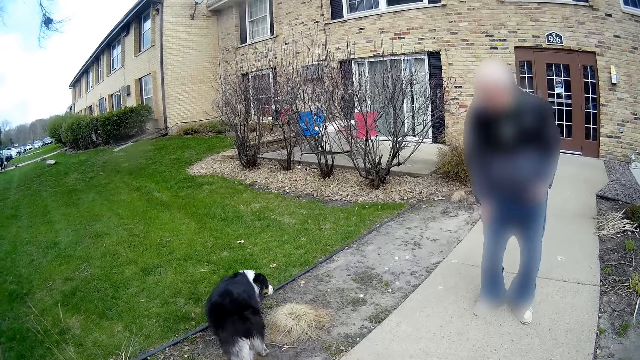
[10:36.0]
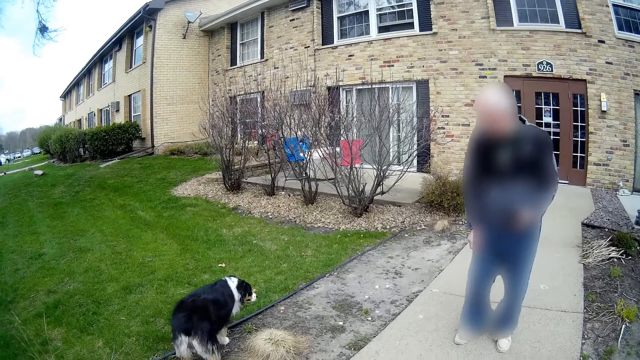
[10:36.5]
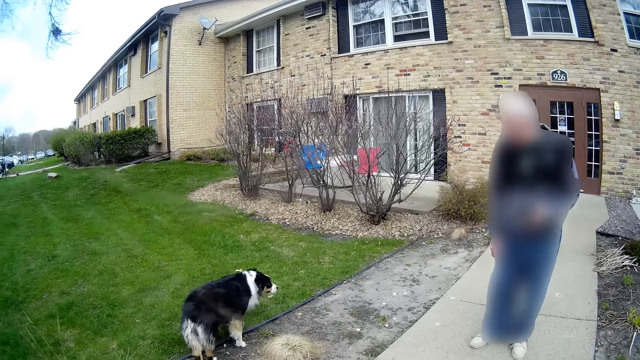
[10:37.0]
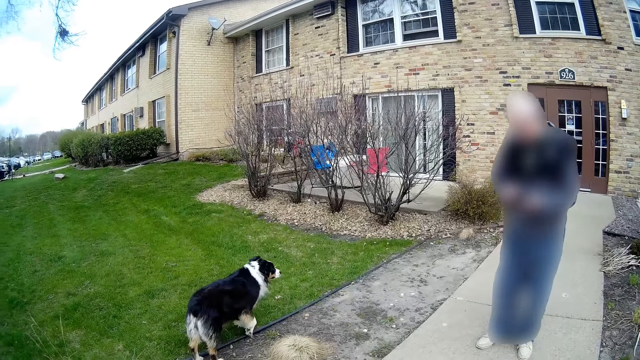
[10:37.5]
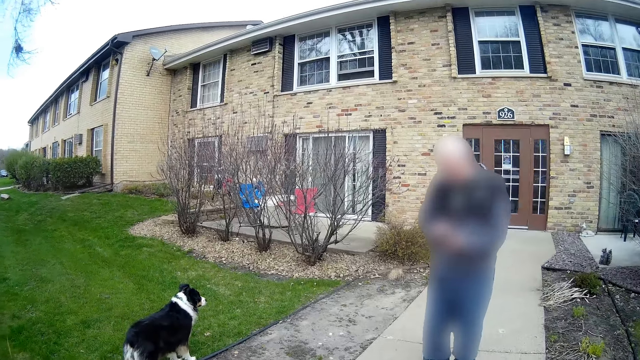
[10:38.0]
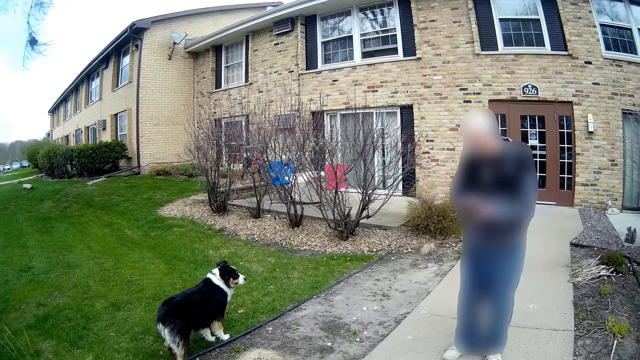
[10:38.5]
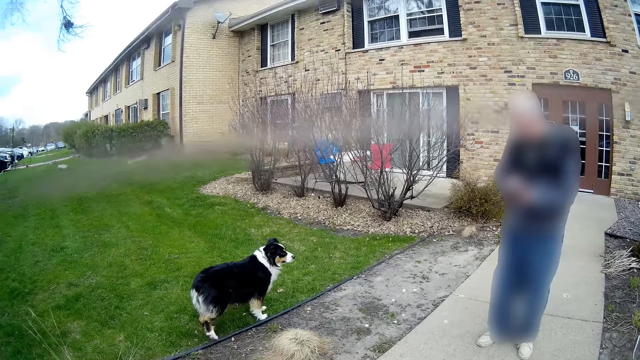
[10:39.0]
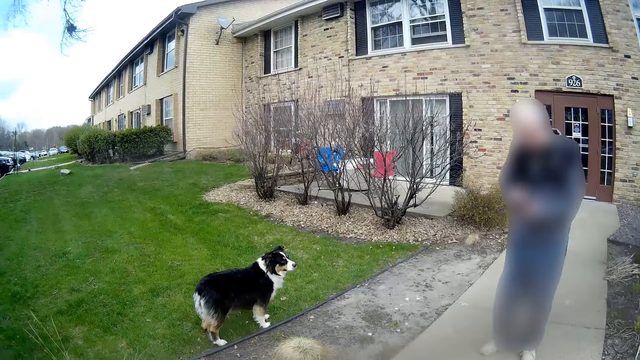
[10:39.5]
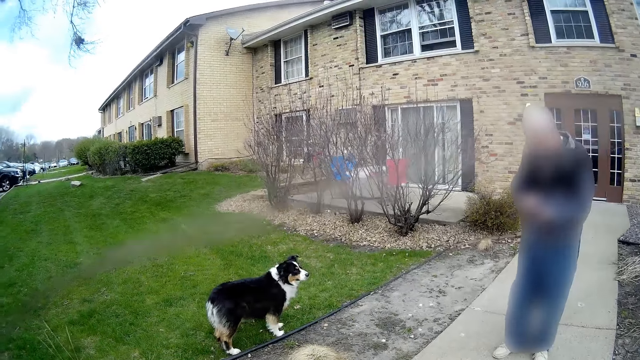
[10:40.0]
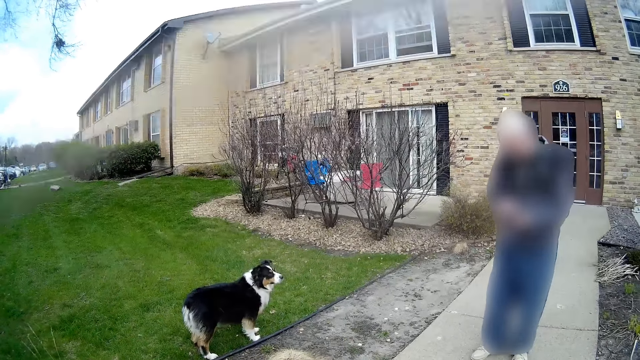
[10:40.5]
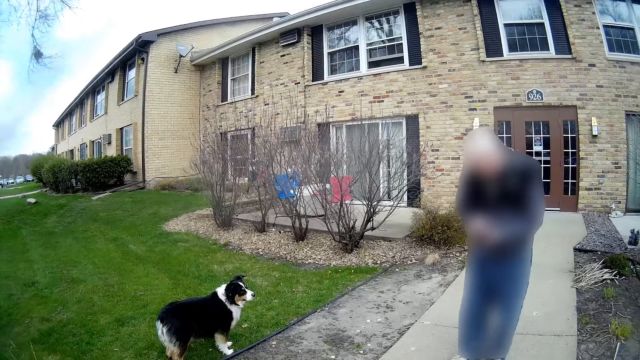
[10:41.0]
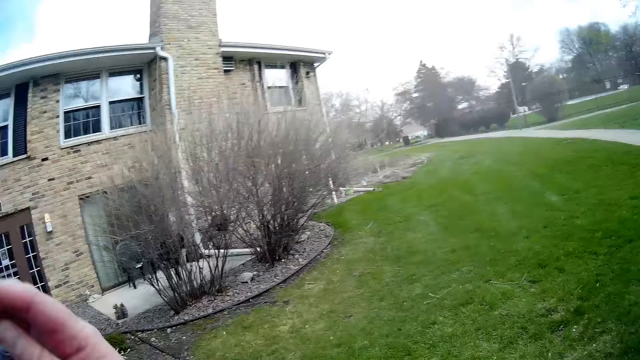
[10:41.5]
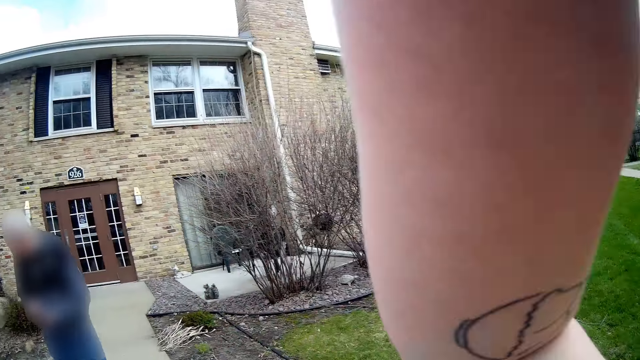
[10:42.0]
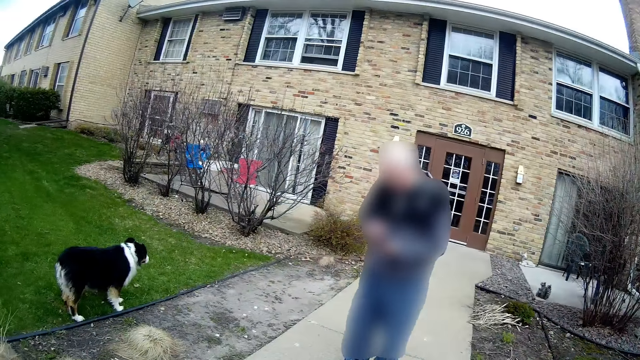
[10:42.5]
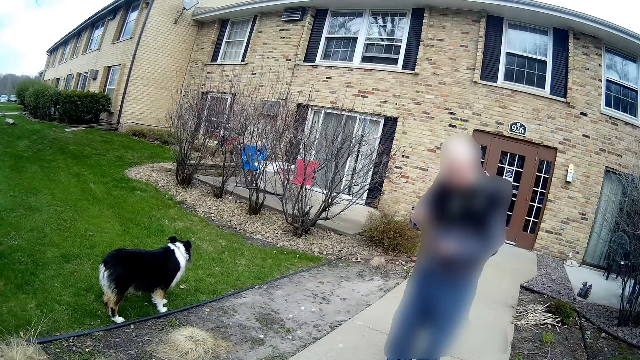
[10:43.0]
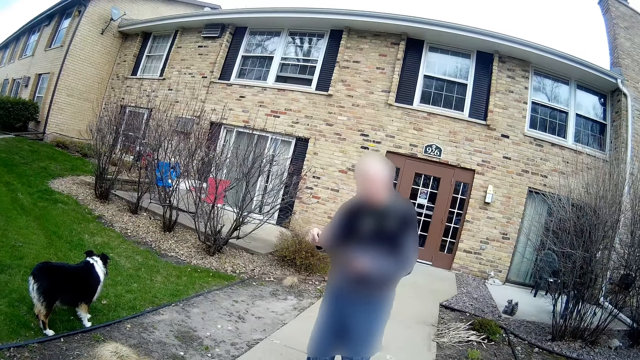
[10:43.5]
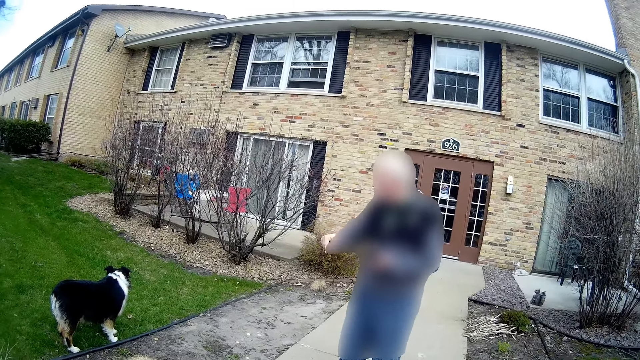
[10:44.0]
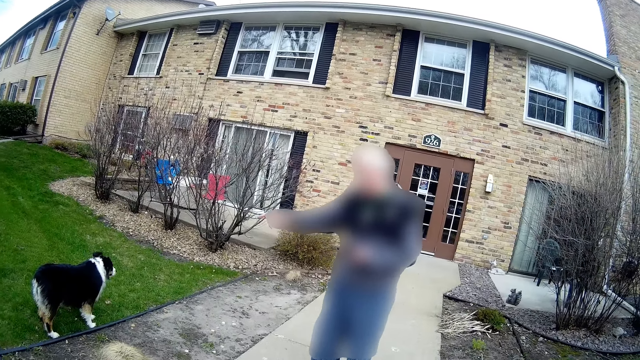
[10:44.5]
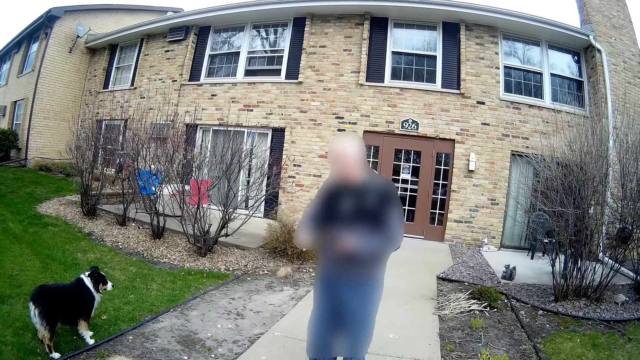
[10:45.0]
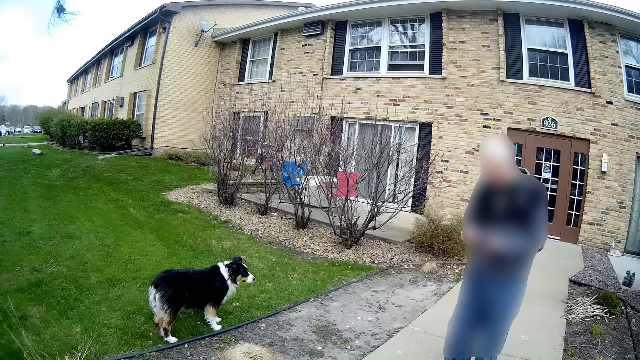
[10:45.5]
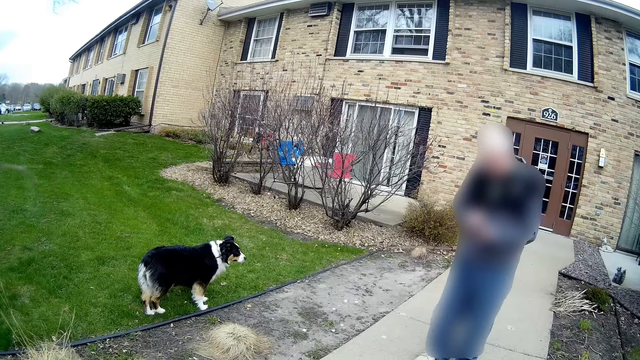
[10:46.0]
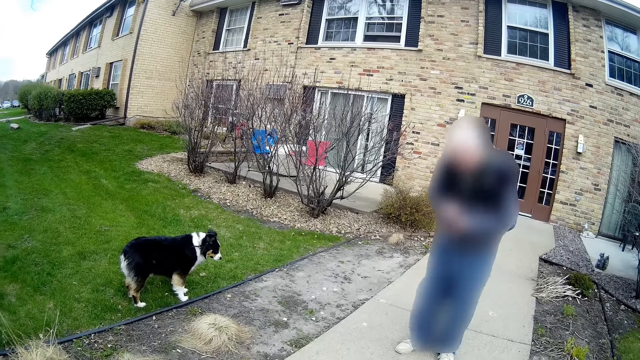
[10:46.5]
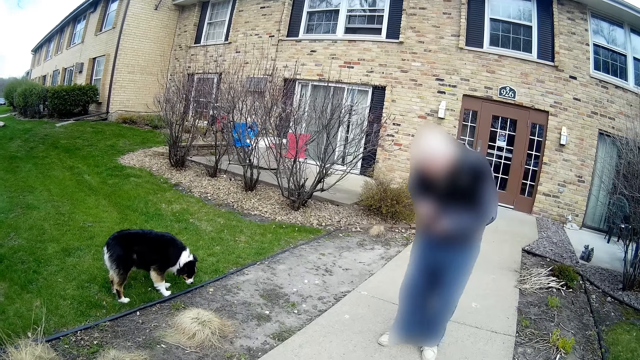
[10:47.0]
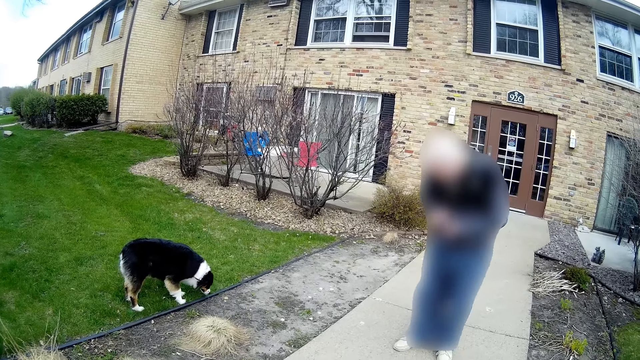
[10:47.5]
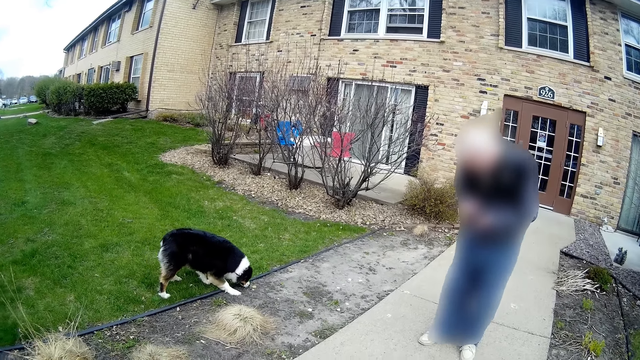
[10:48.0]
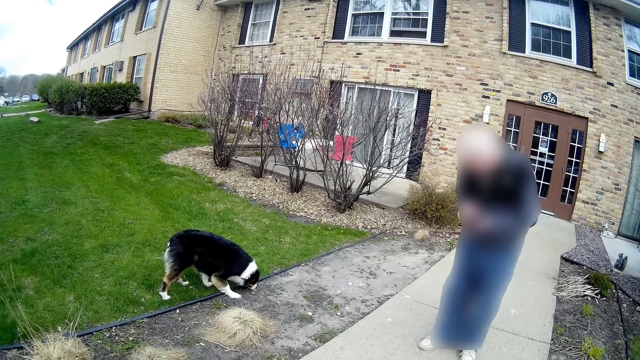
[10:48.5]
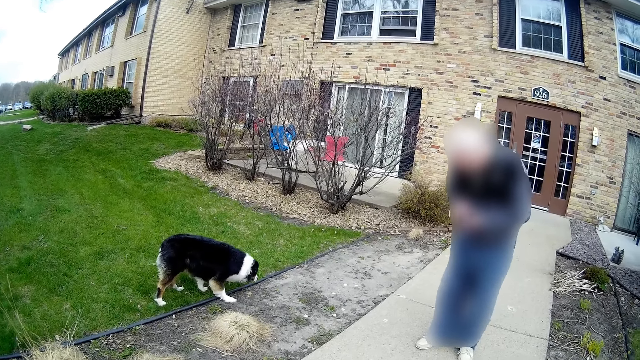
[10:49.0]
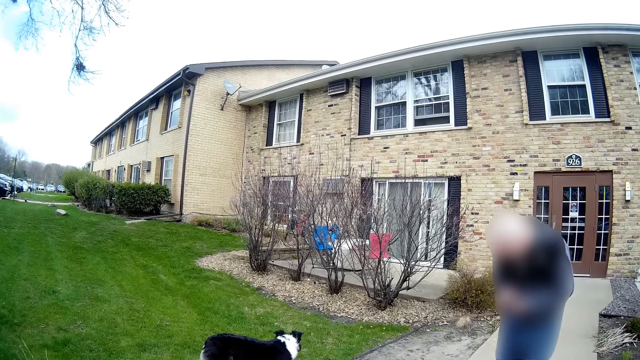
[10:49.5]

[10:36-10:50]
The man interacts with another man.

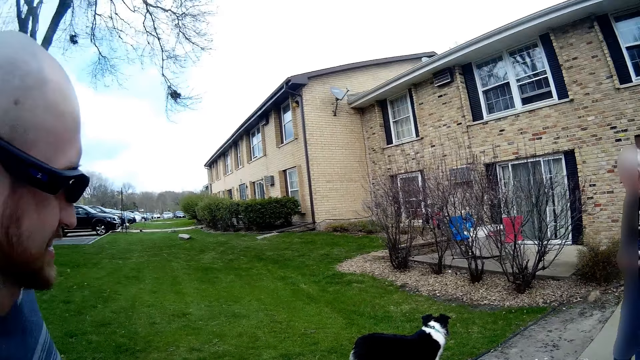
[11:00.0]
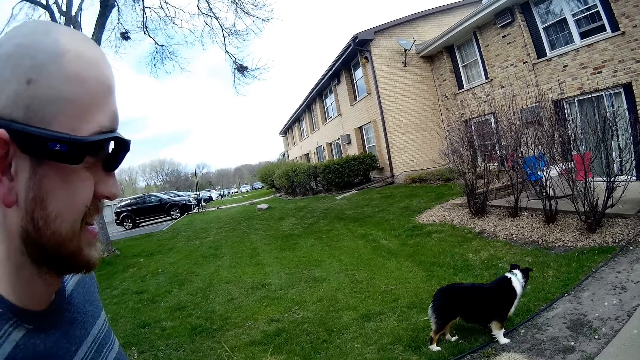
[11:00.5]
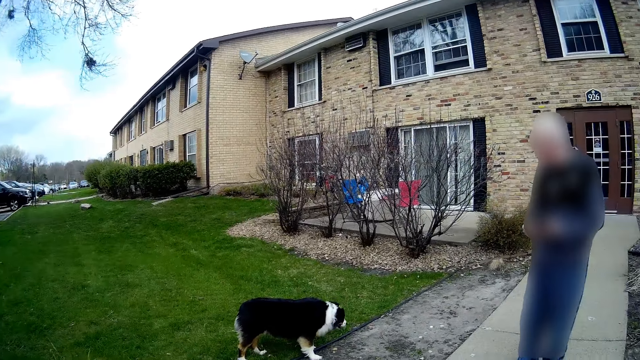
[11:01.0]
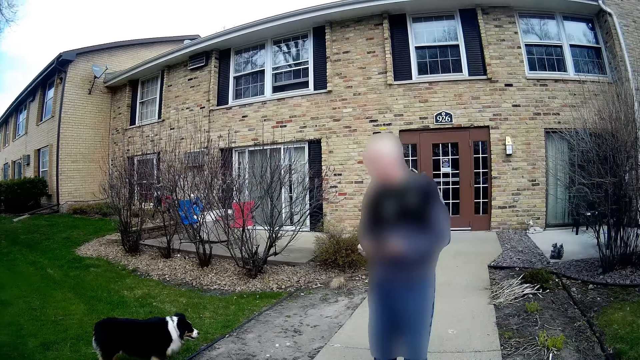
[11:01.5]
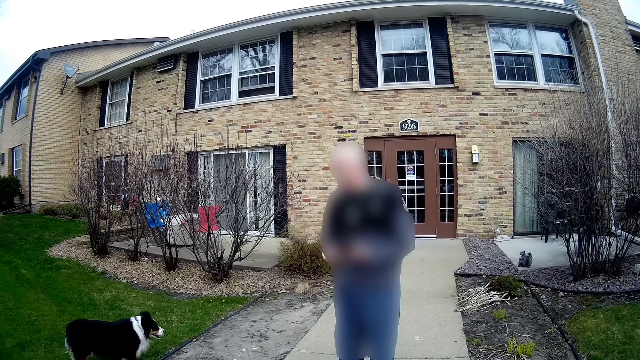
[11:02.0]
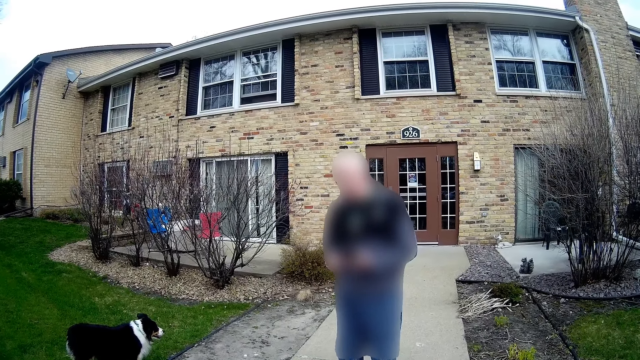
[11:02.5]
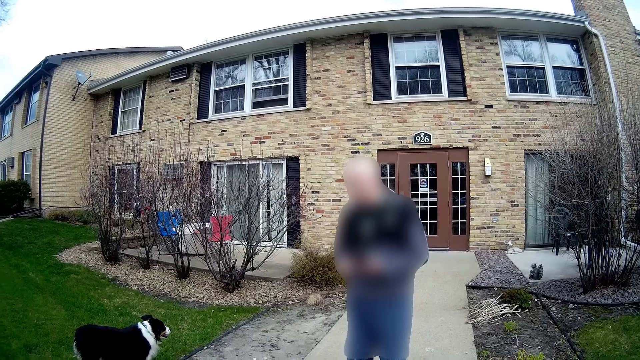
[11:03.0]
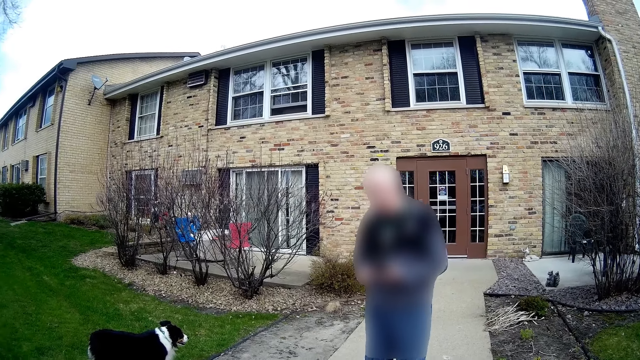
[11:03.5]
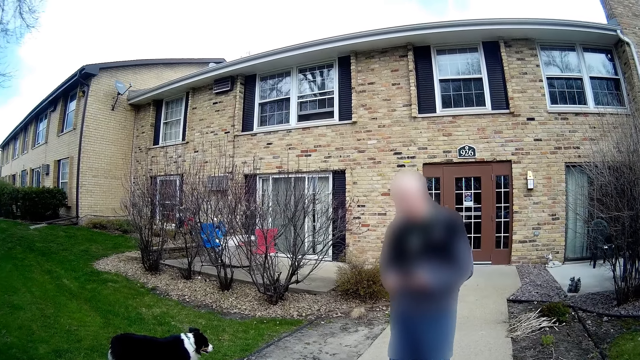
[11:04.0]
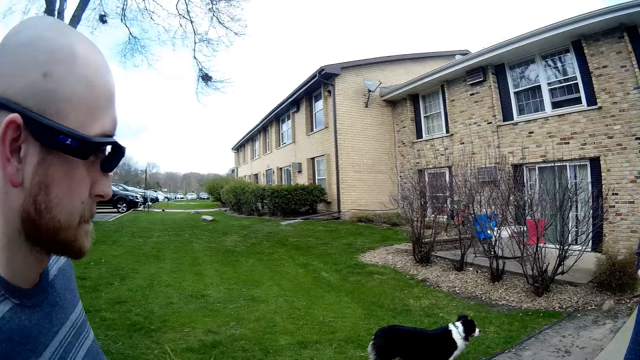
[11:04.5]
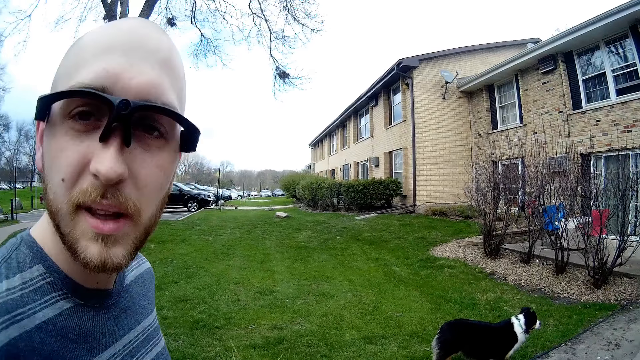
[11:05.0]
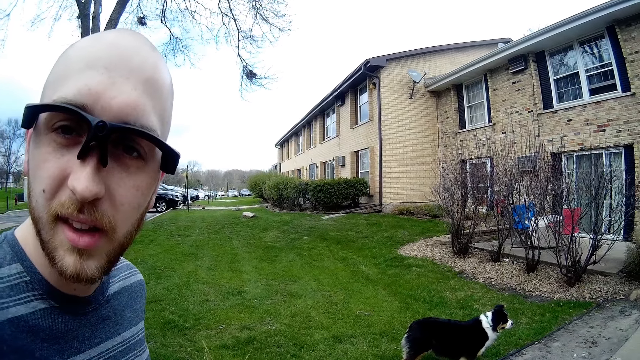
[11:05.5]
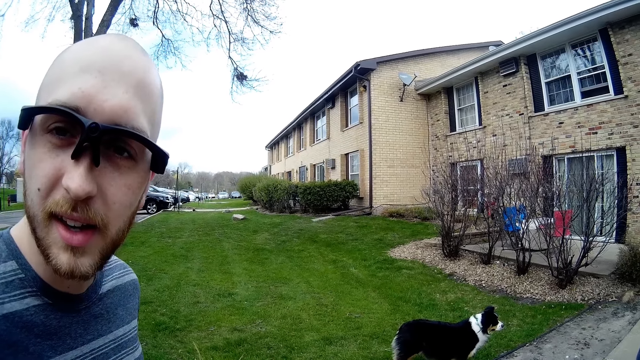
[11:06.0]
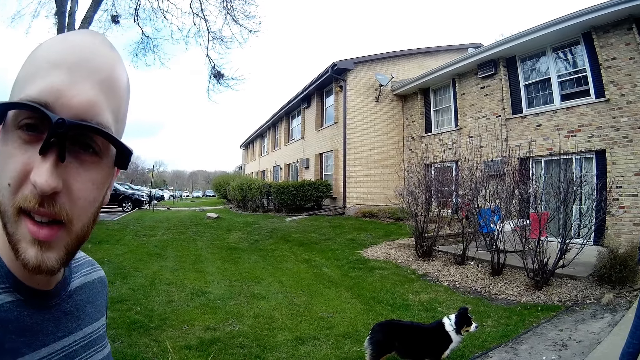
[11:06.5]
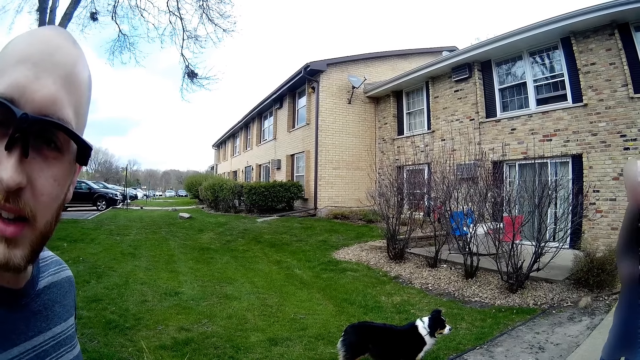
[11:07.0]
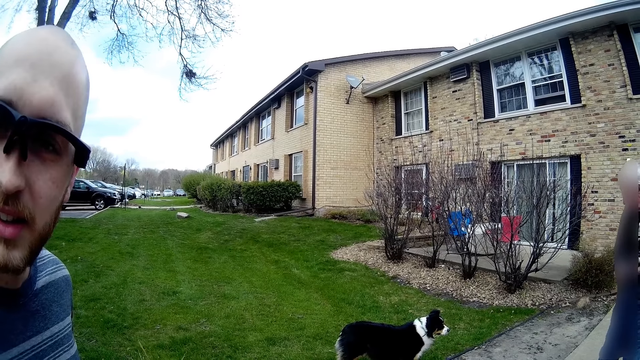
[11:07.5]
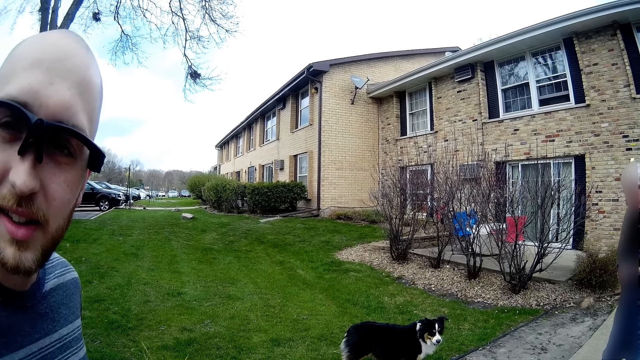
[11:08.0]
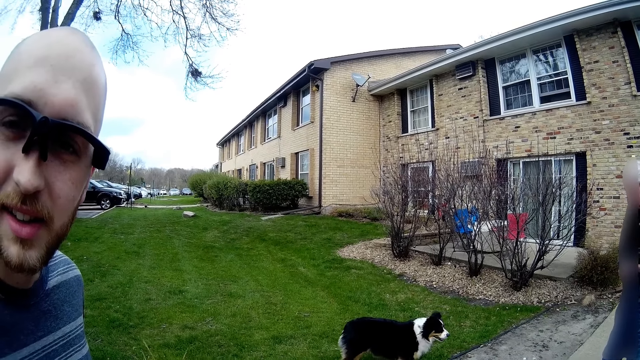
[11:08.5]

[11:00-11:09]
The man interacts with the camera wearer.
